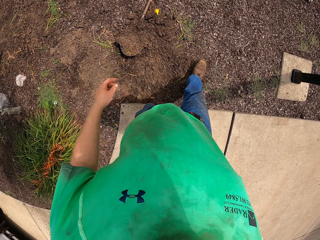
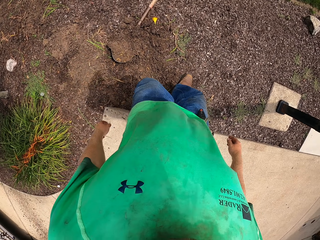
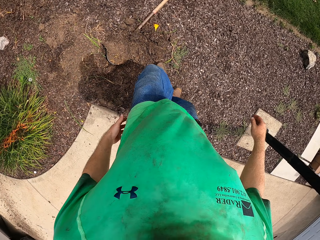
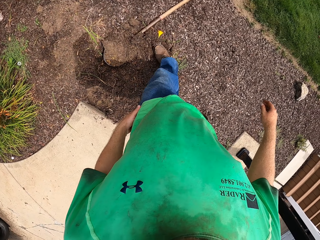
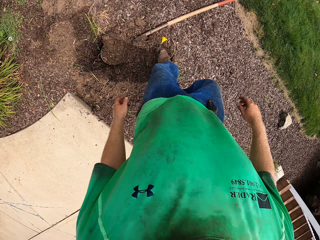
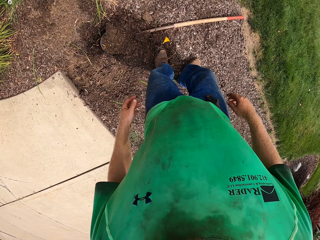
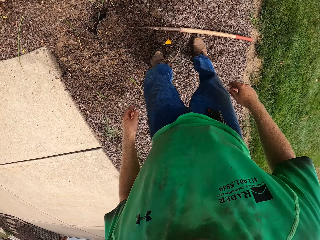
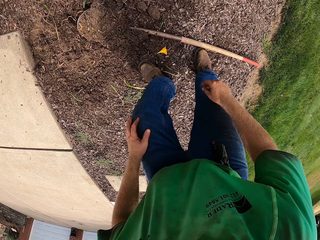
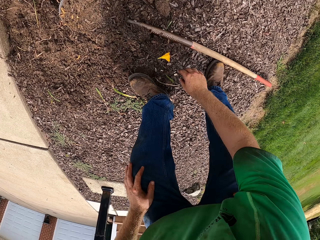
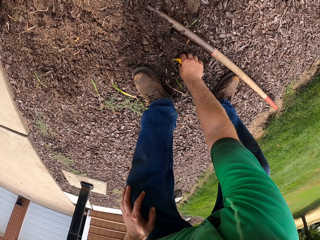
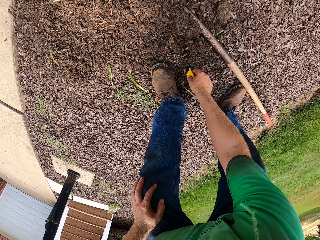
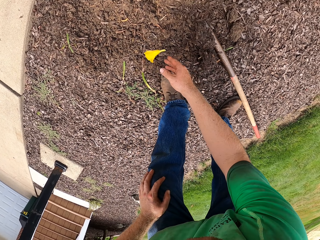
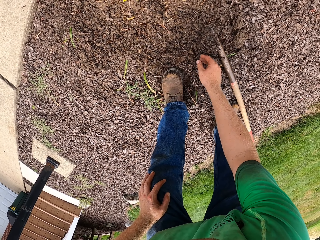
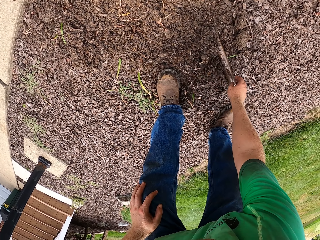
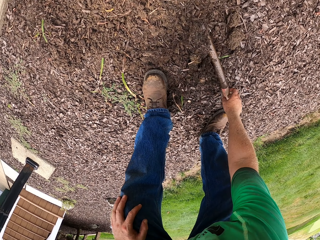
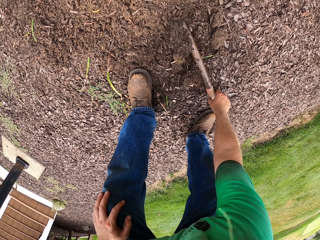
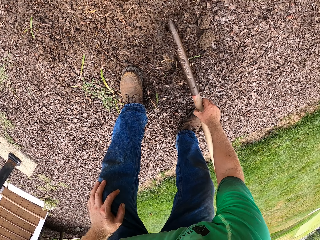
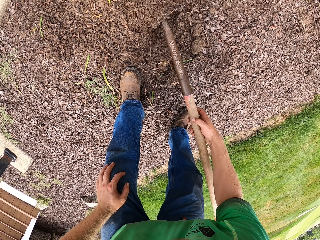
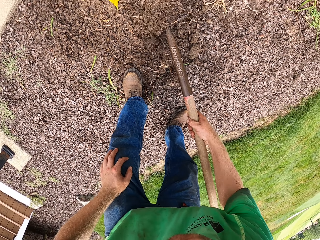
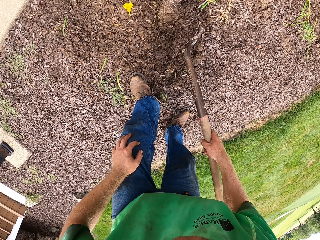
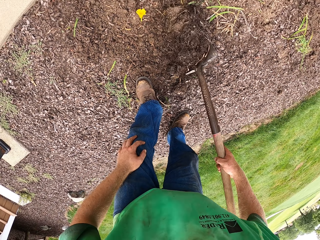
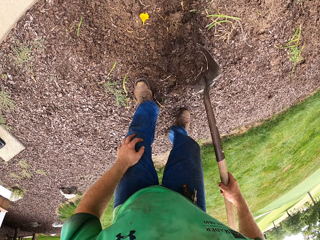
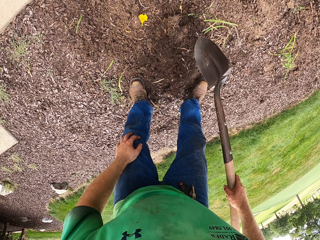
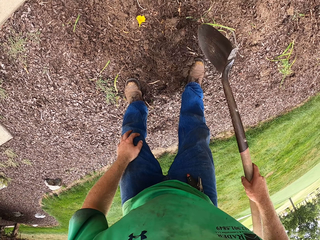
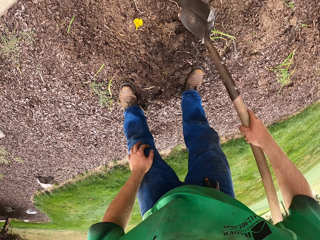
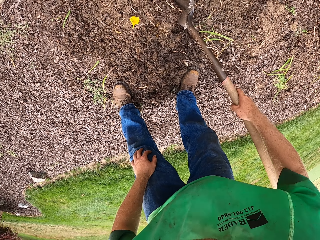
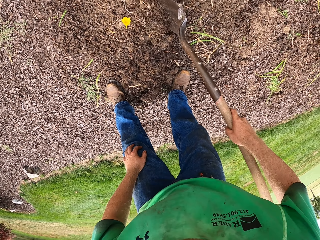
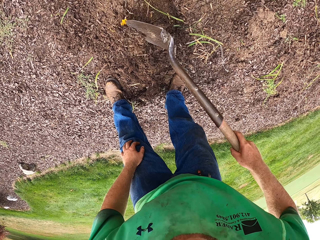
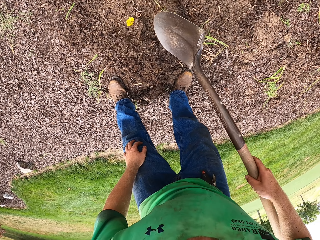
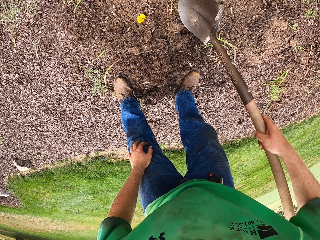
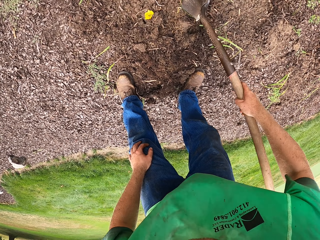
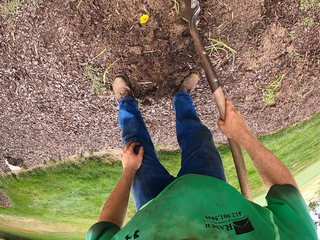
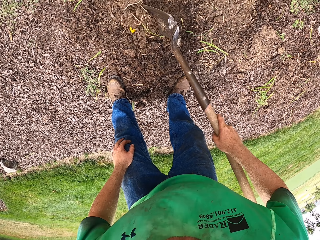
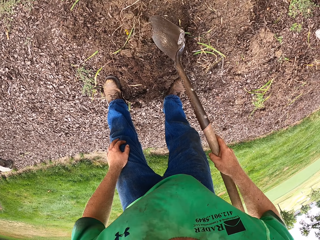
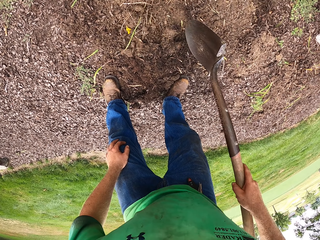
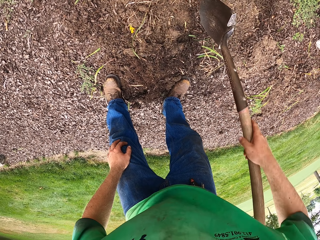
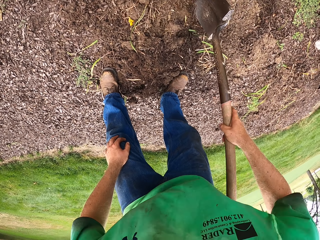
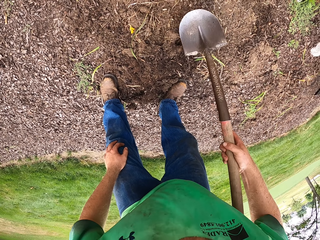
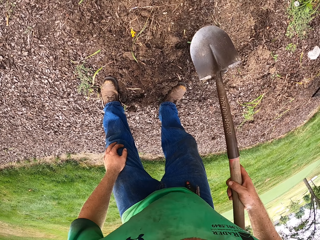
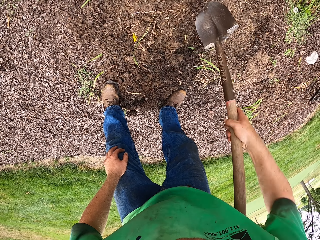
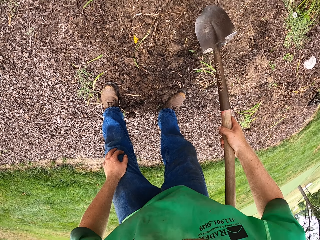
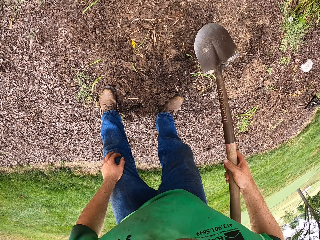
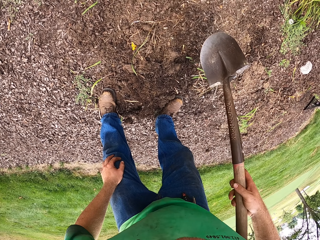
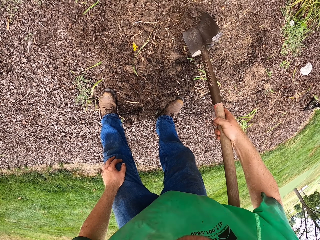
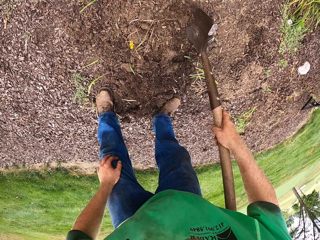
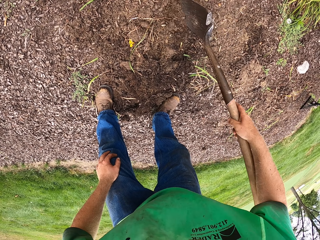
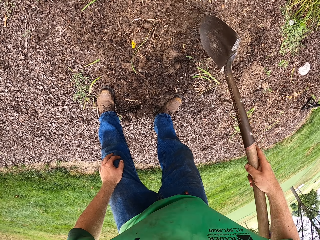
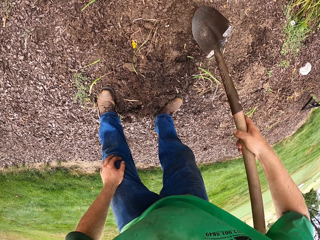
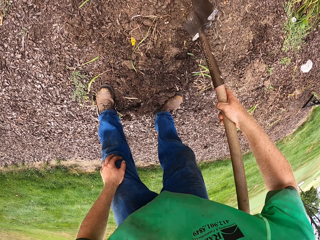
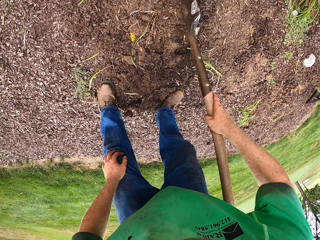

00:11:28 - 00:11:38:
The camera wearer picks up a flower in his right hand on the ground. He throws the flower in his right hand on the ground. He moves the flower on the ground. He lifts the shovel in the soil with his right hand. He digs the soil with the shovel in his right hand.

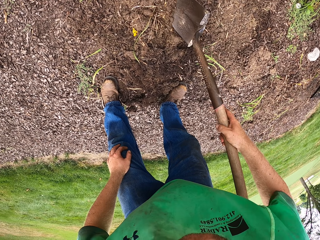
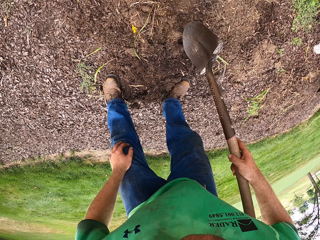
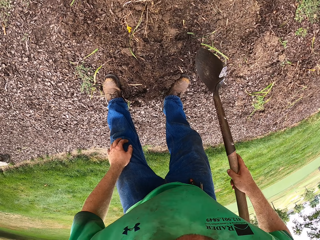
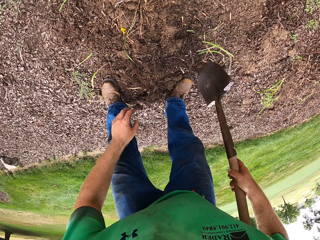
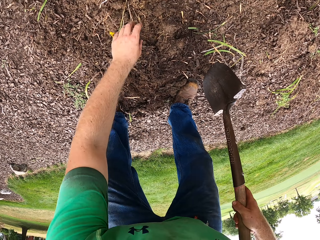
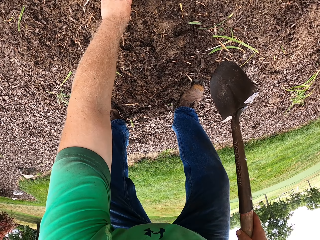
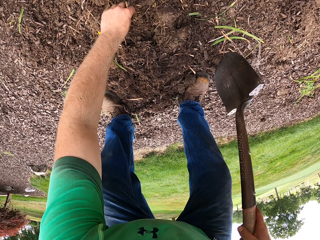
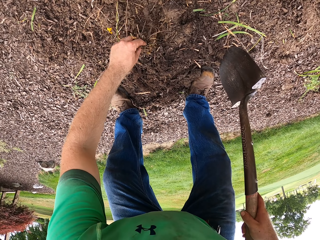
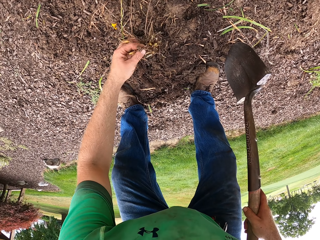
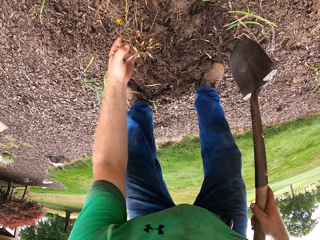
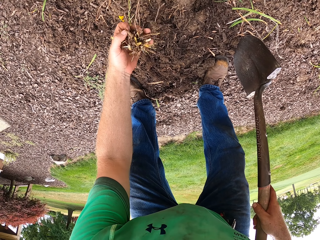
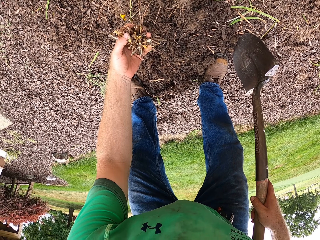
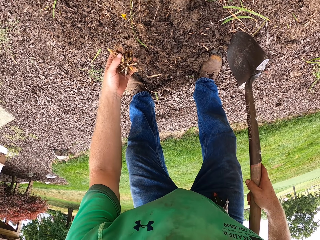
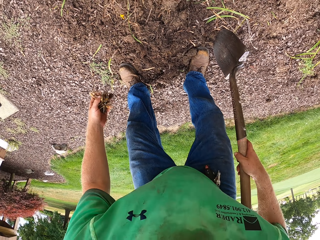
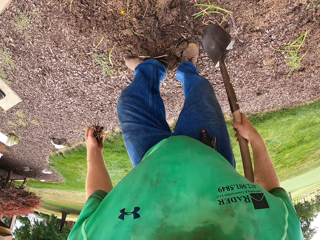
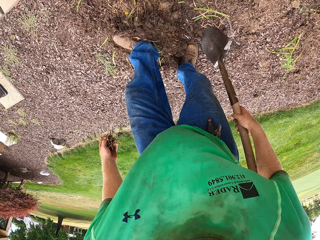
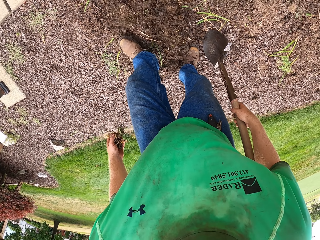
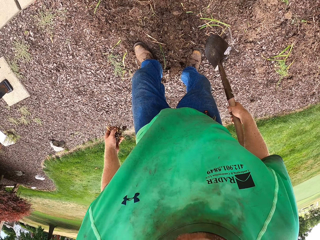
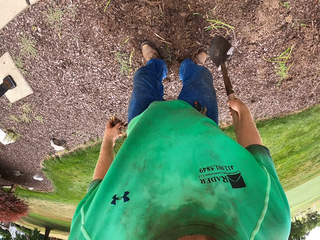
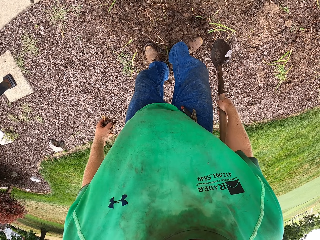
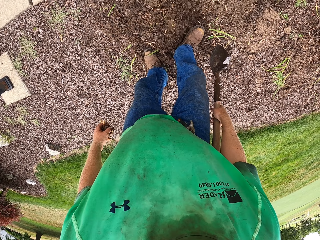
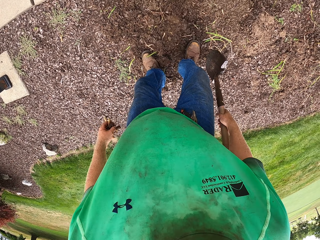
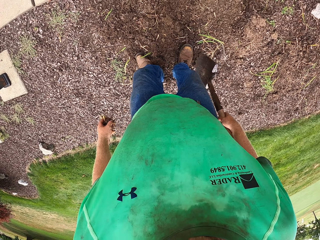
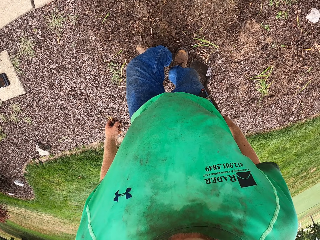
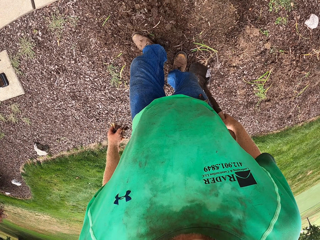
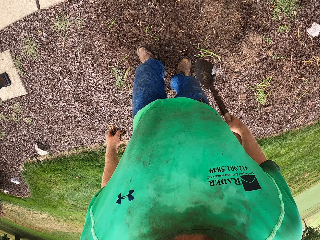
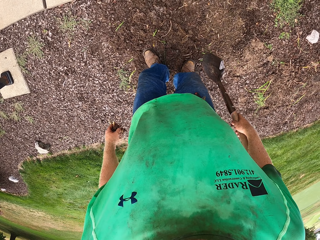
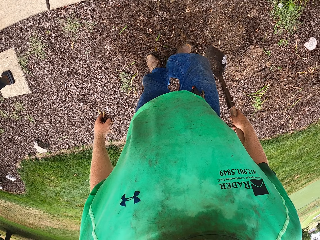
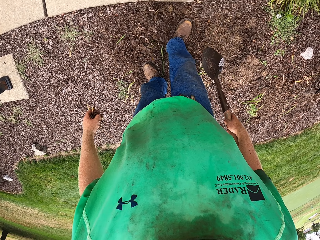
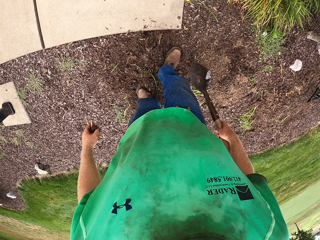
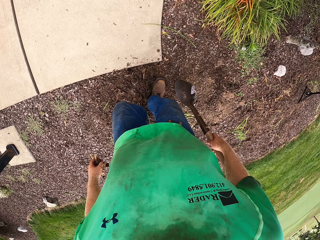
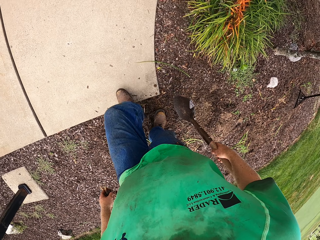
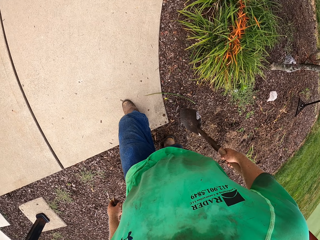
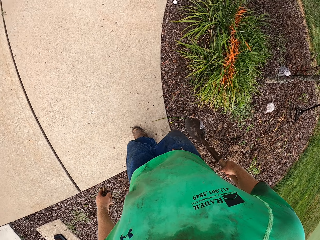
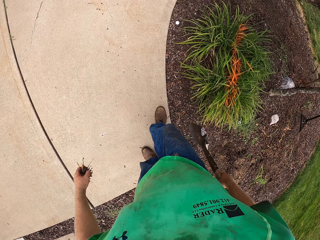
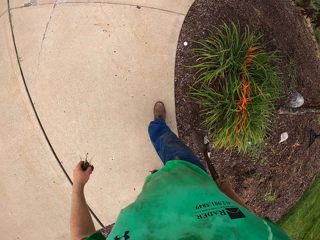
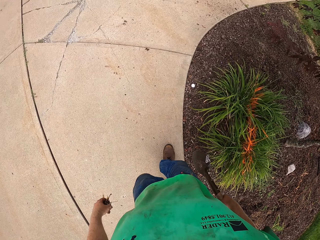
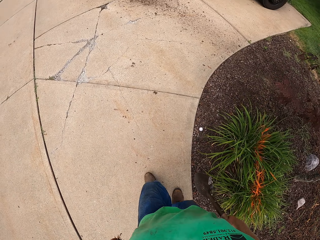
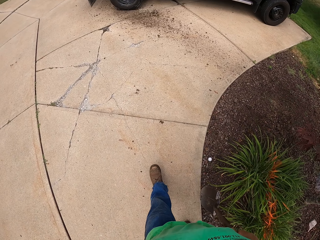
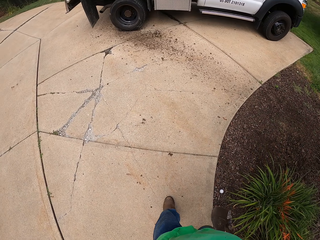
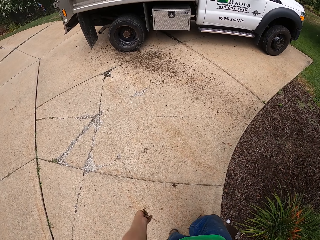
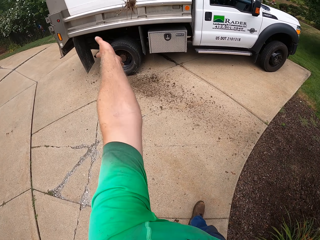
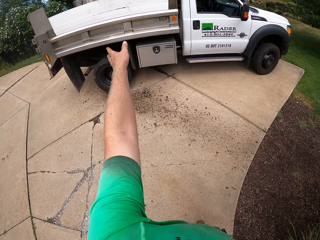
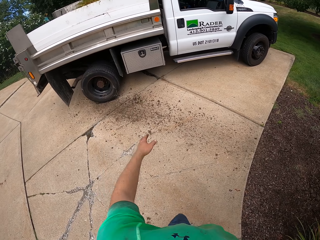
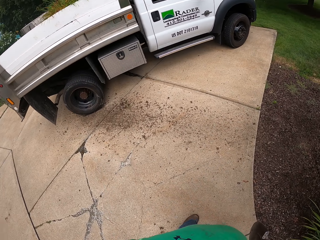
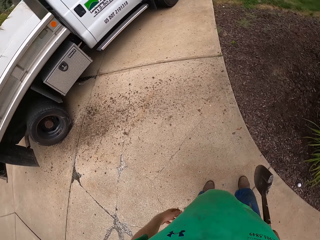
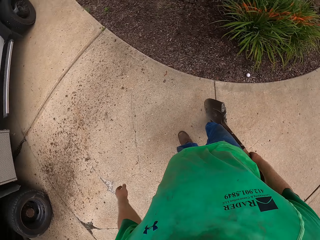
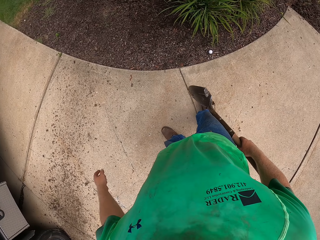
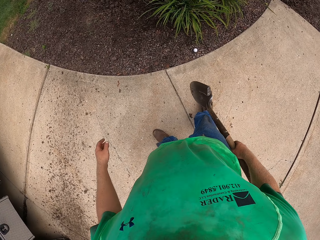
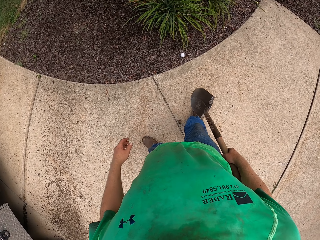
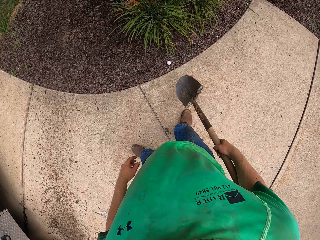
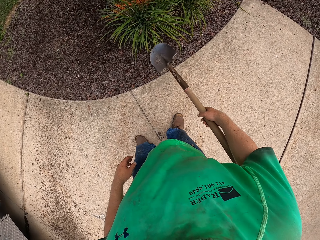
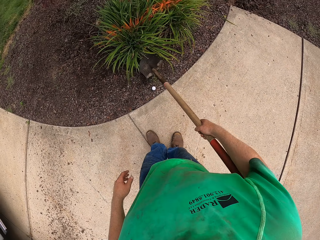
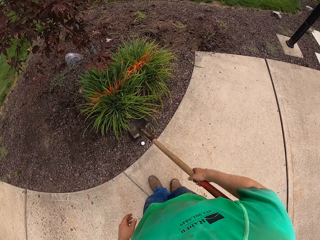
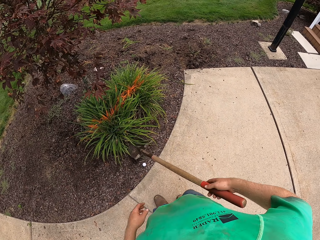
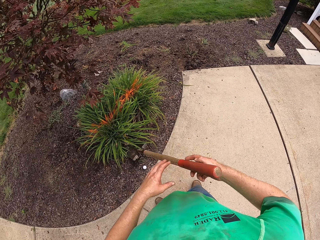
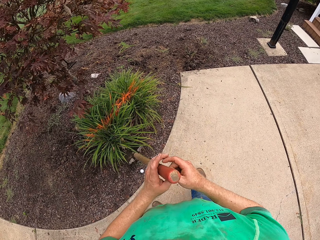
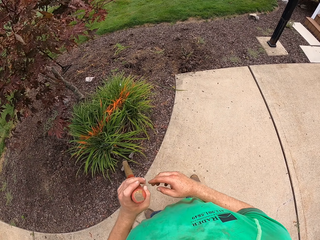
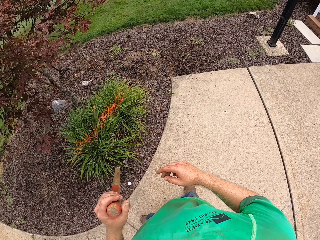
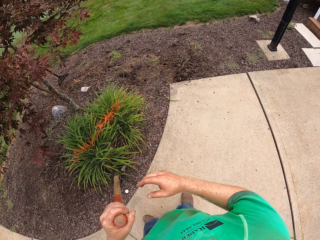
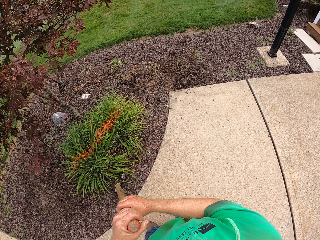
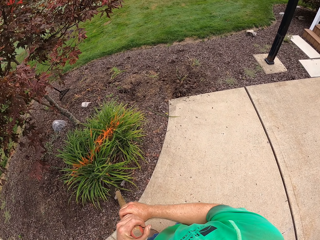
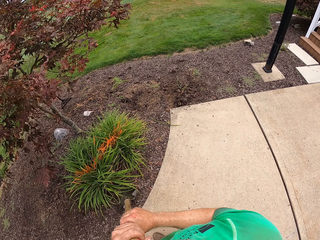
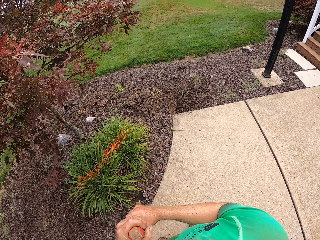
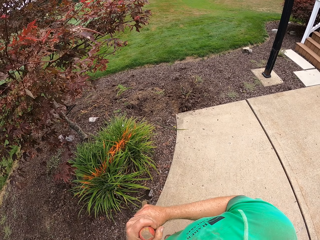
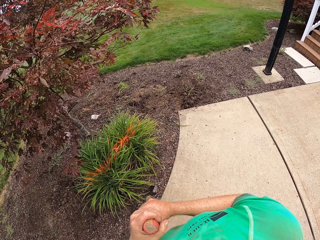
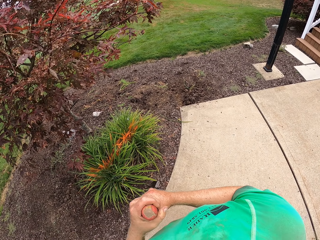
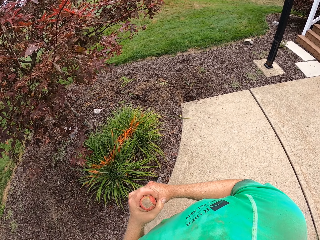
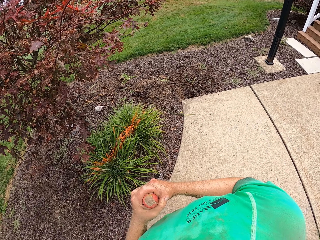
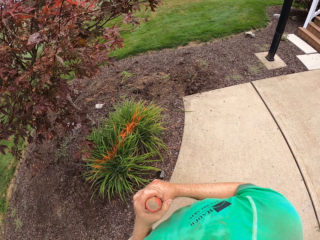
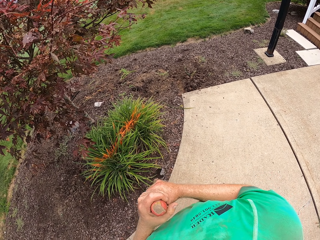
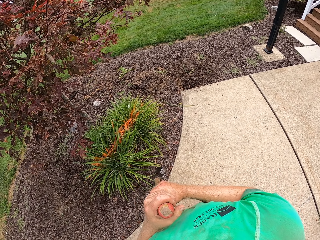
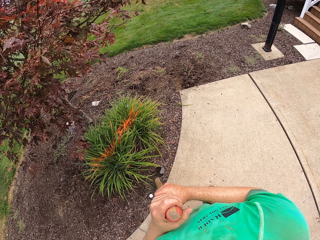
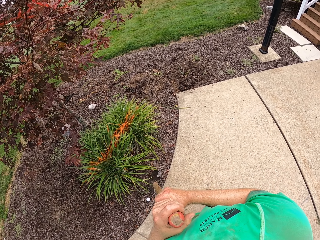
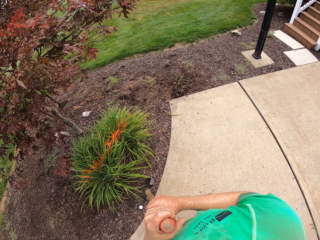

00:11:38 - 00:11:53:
The camera wearer picks up a shrub root on the ground with his left hand. He levels the soil with both legs. He moves the soil with a leg. He walks around the garden. He throws the shrub root into the back of the truck with his left hand. He looks around the garden. He passes the shovel in his right hand to his left hand. He places his right hand on the handle of the shovel.
